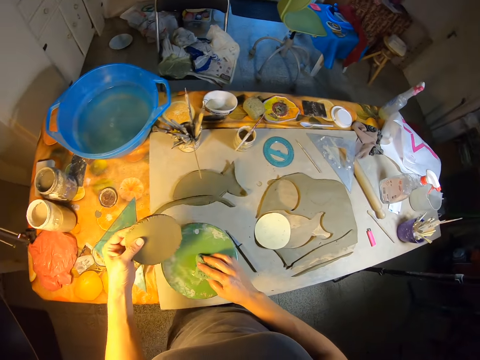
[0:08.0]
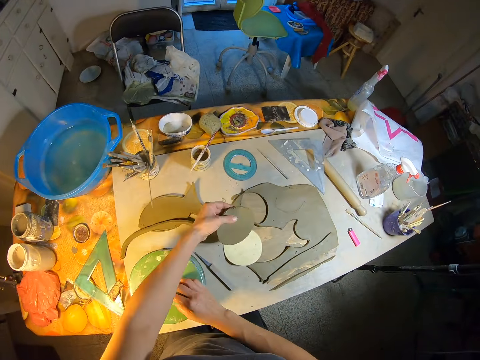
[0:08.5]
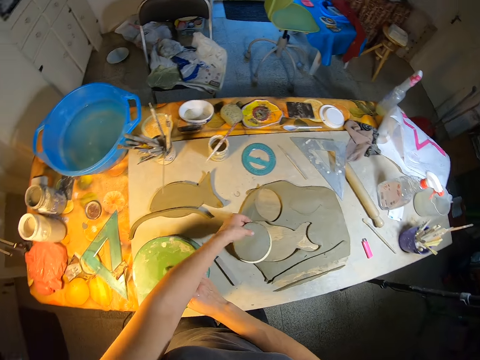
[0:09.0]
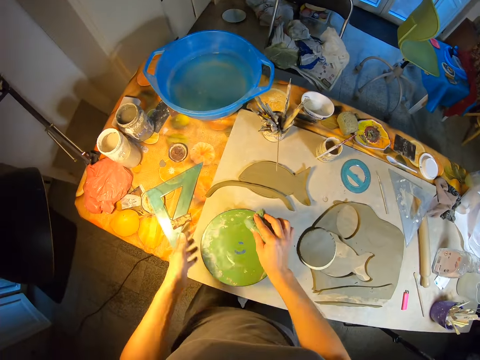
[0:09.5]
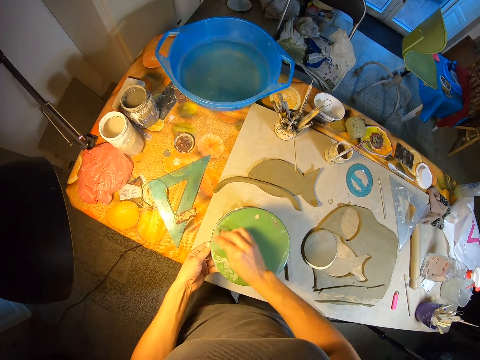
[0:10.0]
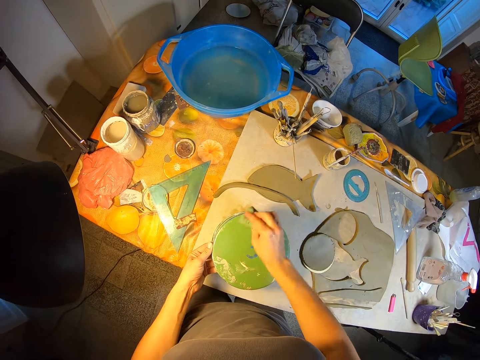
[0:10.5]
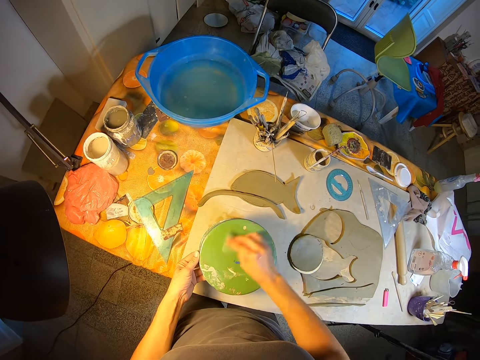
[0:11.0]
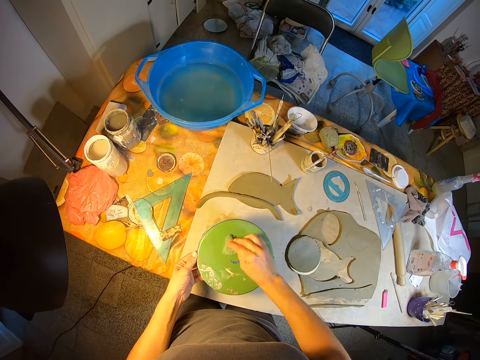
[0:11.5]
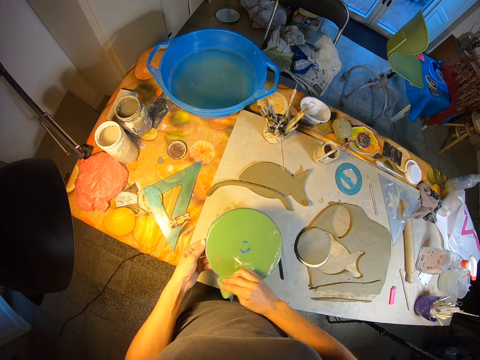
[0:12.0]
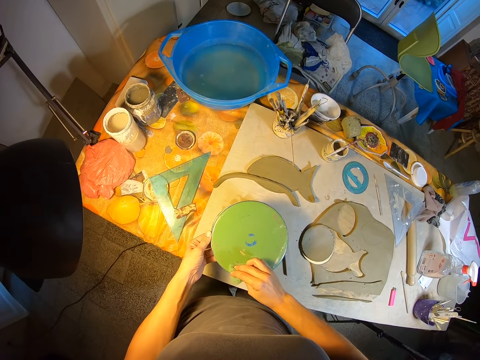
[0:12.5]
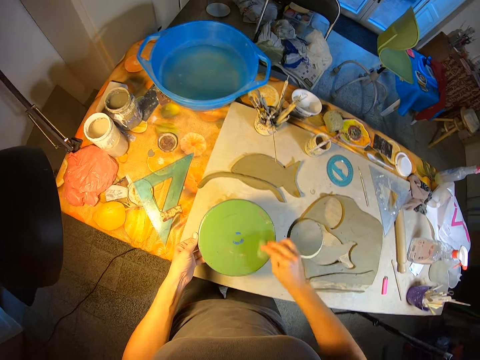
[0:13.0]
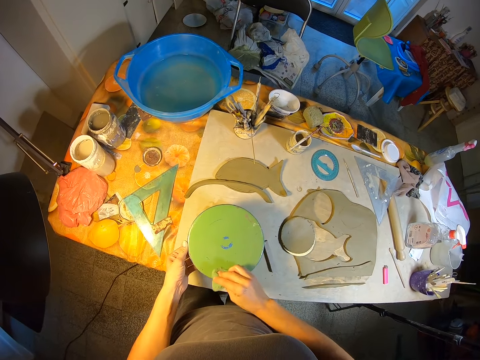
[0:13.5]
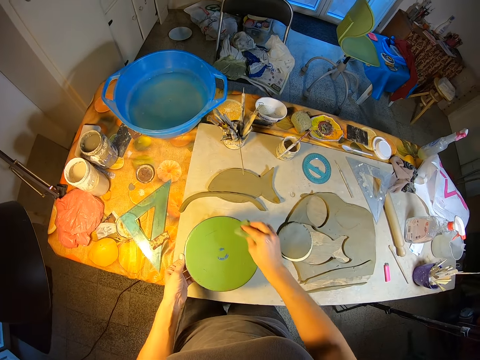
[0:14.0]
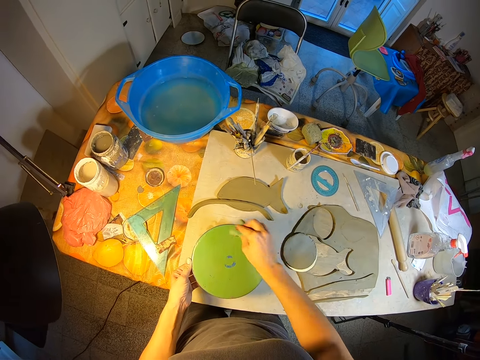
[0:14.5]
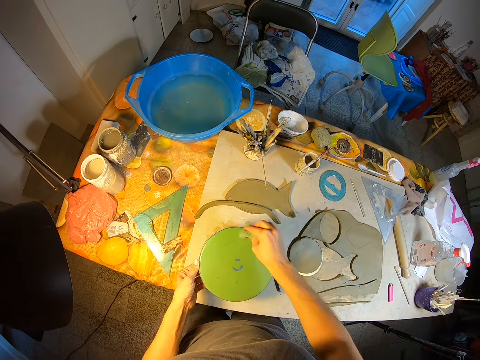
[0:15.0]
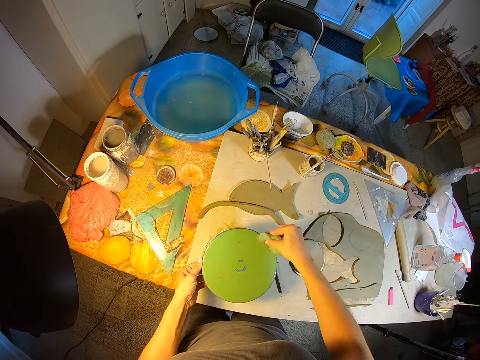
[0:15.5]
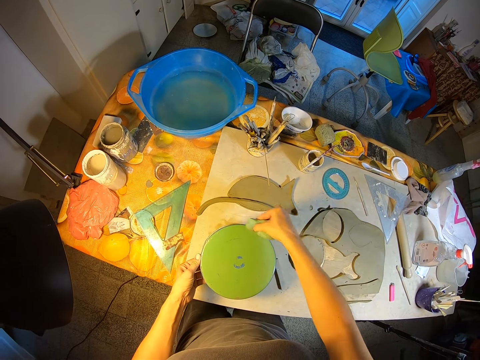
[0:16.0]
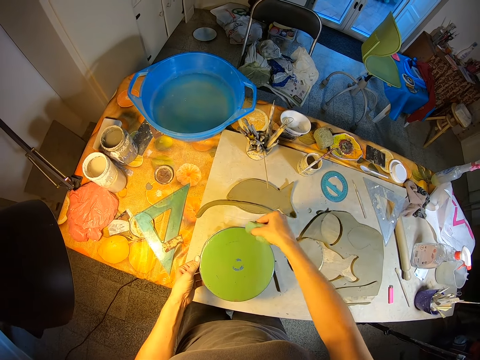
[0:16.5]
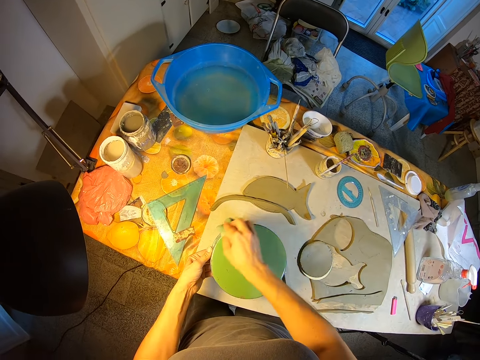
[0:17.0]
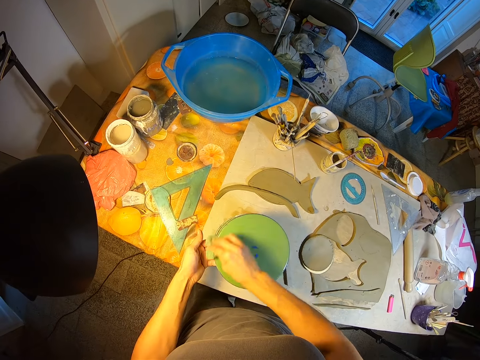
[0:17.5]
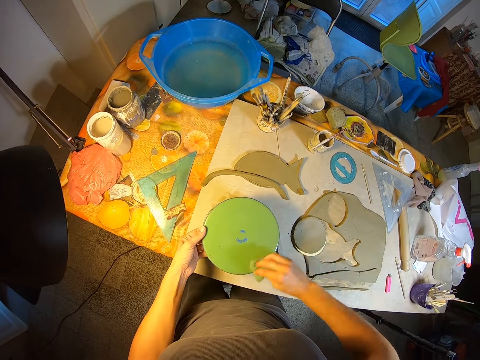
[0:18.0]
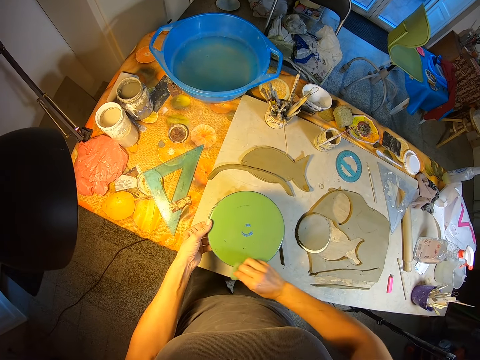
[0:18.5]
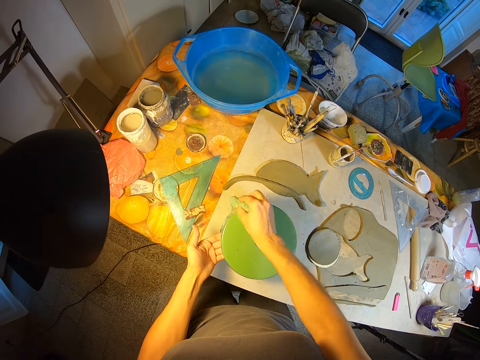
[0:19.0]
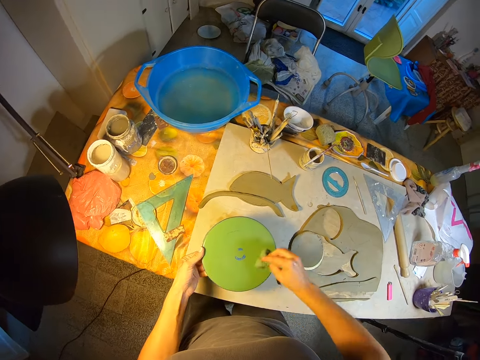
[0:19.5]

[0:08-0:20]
The camera wearer drops the clay on a cardboard on a clay on the board on the table with his left hand. He holds the throwing wheel with his left hand and wipes the throwing wheel with the foam in his right hand.

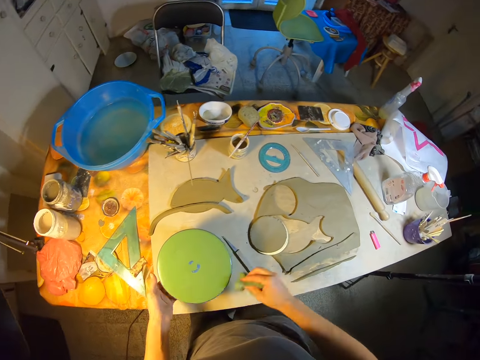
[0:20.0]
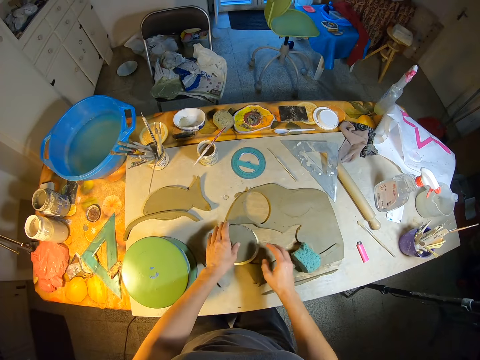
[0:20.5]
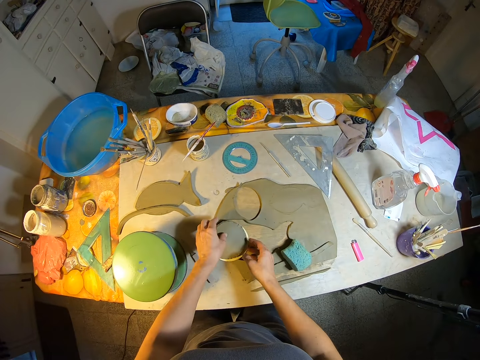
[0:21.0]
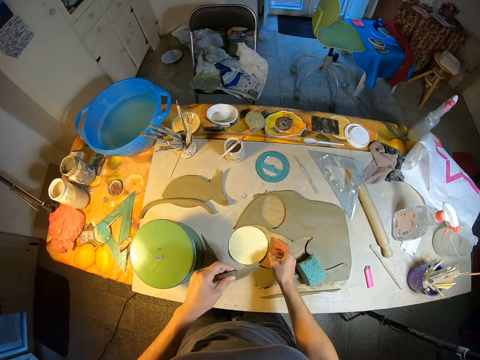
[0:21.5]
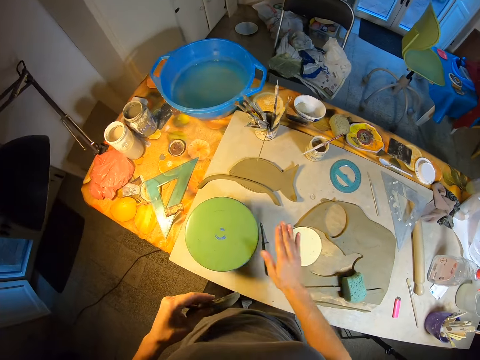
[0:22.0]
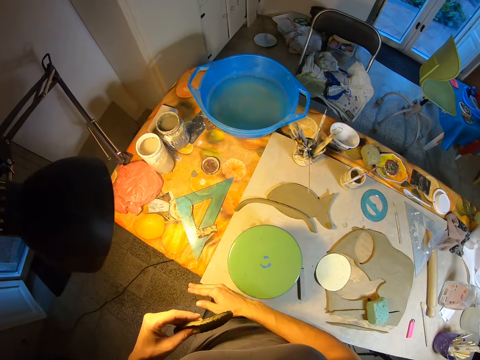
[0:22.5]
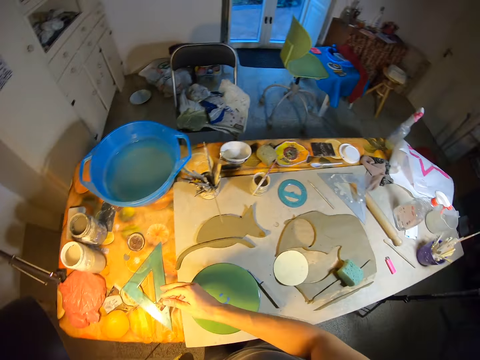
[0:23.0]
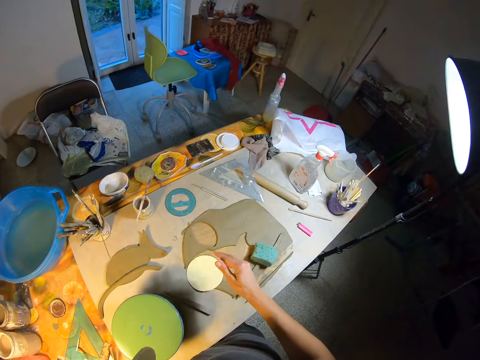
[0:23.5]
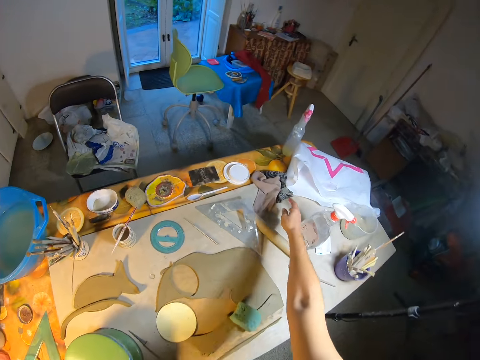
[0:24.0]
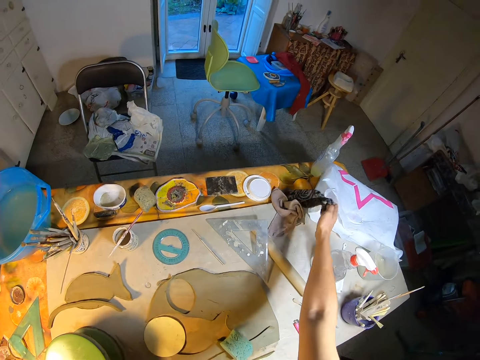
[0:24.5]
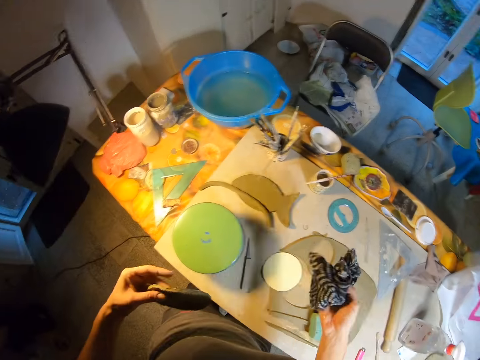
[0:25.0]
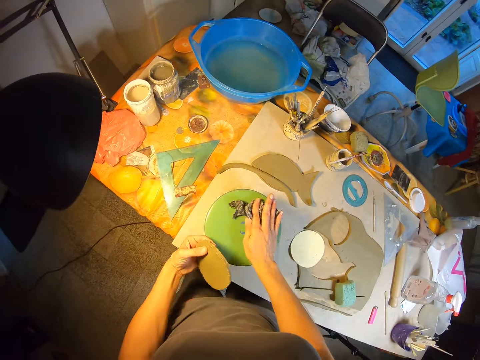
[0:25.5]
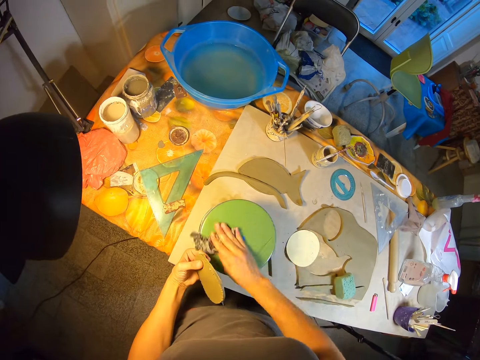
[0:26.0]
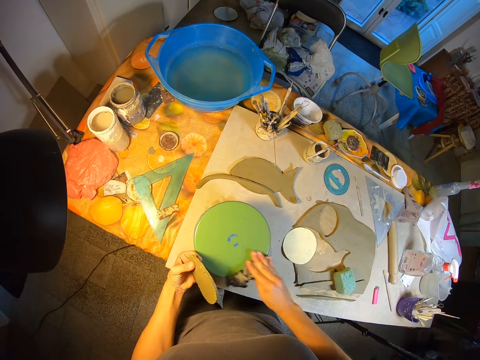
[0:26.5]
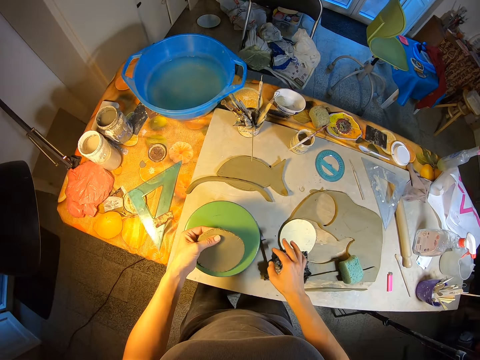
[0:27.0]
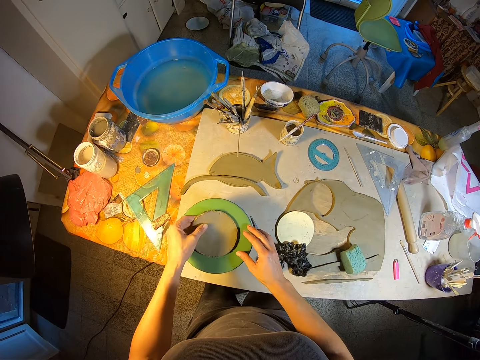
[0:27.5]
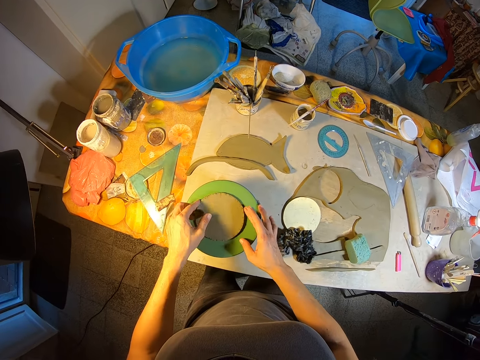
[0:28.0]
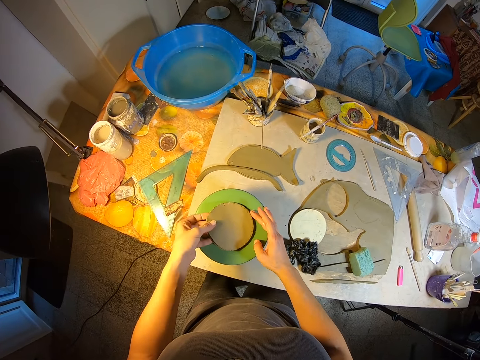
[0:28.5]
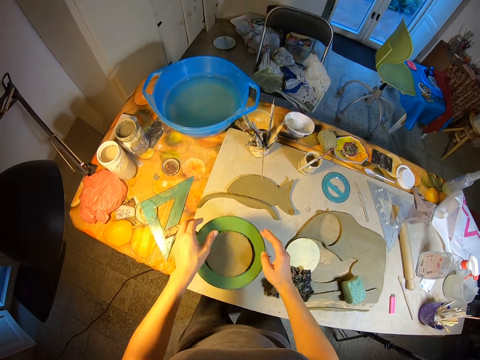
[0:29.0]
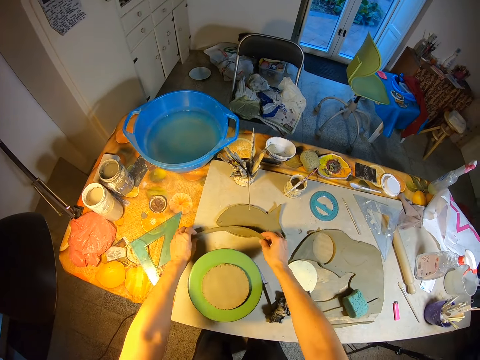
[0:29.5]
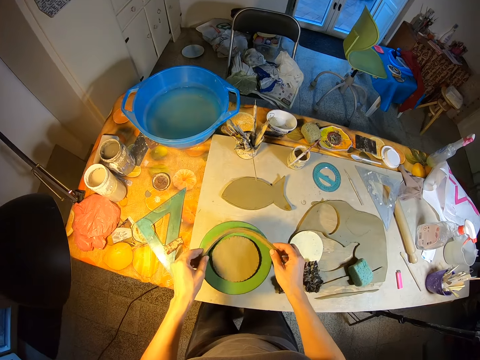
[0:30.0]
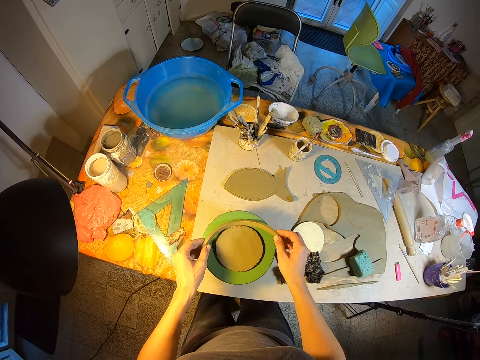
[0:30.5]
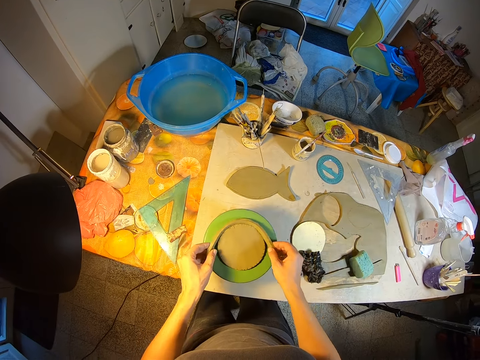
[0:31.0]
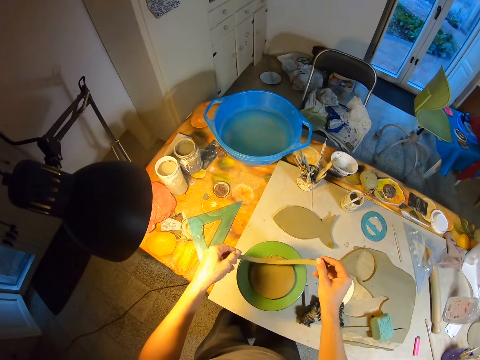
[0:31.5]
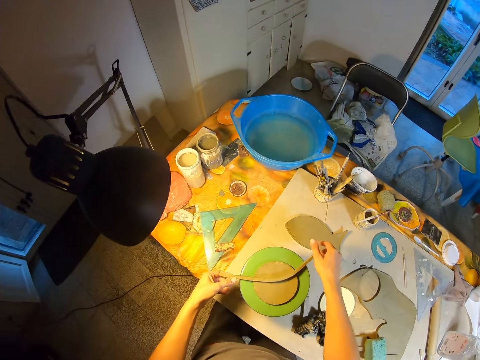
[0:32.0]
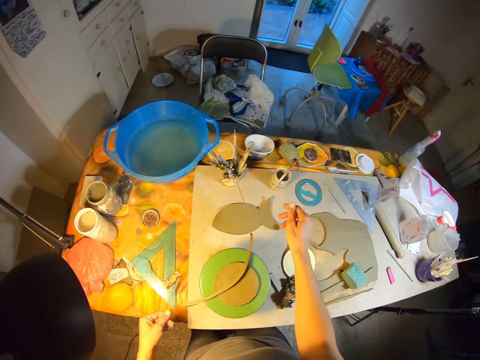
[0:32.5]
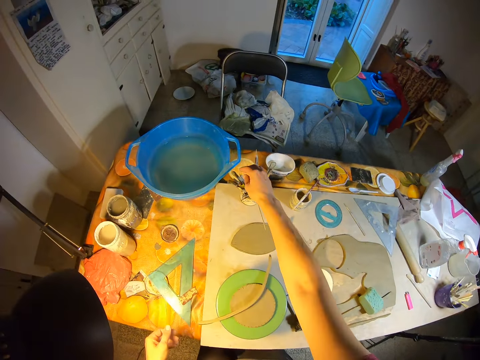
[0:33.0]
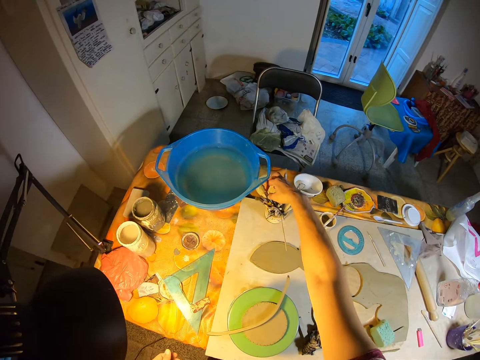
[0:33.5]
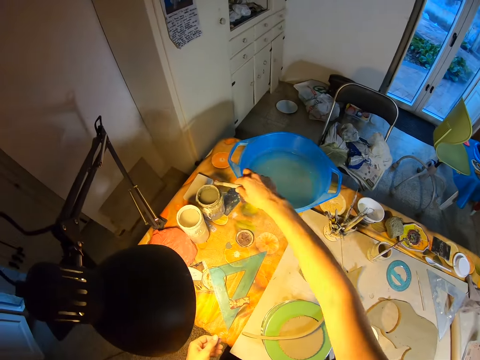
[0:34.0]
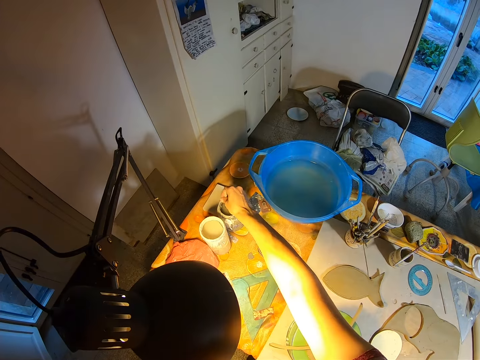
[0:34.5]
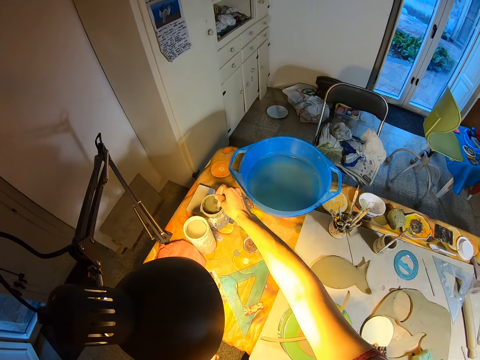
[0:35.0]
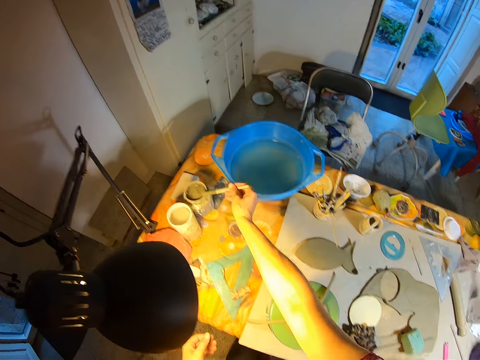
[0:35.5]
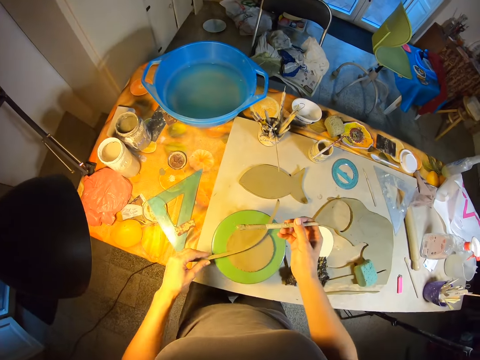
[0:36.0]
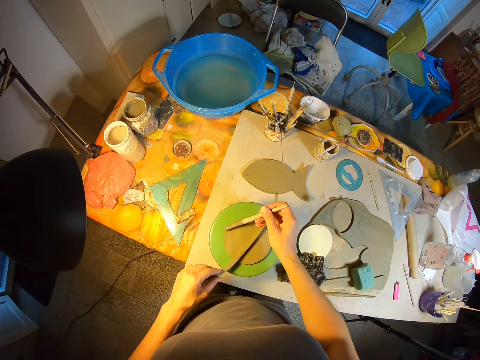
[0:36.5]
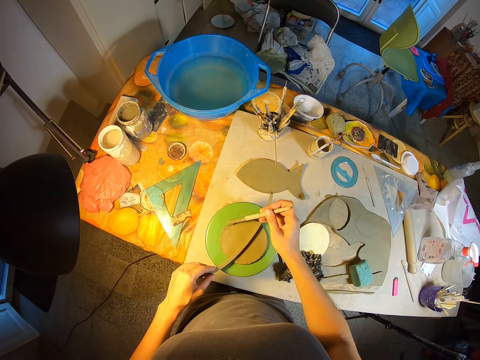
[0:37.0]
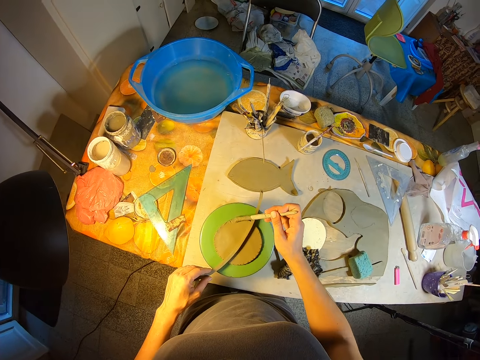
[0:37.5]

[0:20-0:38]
The camera wearer drops the foam on the clay on the board with his right hand. He picks the clay on the cardboard on the clay on the board on the table with his left hand. He wipes the surface of the throwing wheel with his right hand. He picks up a napkin on the board on the table with his right hand. He wipes the surface of the throwing wheel with the napkin in his right hand. He drops the napkin on the board on the table with his right hand. He drops the clay on the throwing wheel with his left hand. He picks up a clay on the board with both hands. He drops the clay on the clay on the throwing wheel with both hands. He picks up a paintbrush in a paintbrush holder on the board with his right hand. He dips the paintbrush in a water container on the table with his right hand. He holds the clay on the clay on the throwing wheel with his left hand and smoothens the edges of the clay on the throwing wheel with the paintbrush in his right hand. He applies the glue on the clay polymer.
